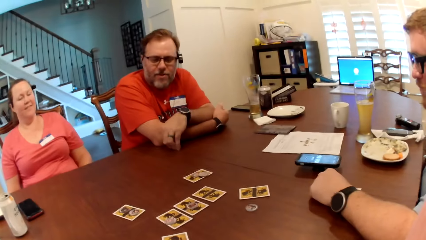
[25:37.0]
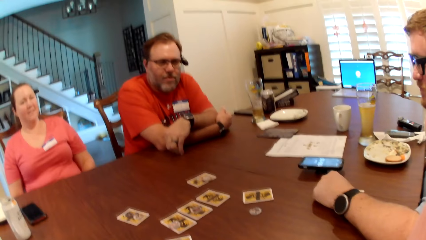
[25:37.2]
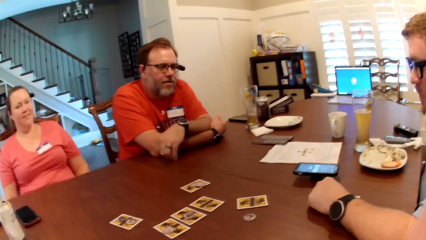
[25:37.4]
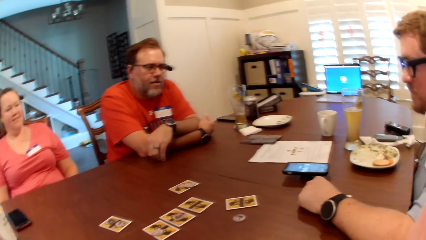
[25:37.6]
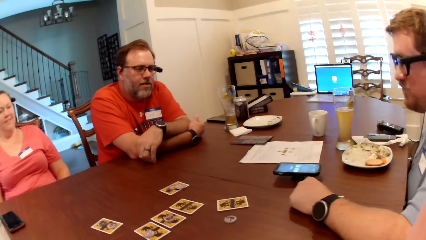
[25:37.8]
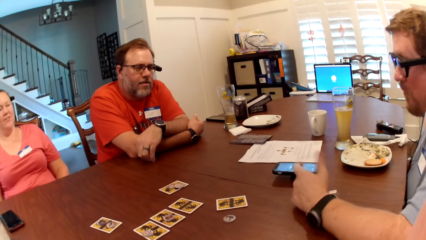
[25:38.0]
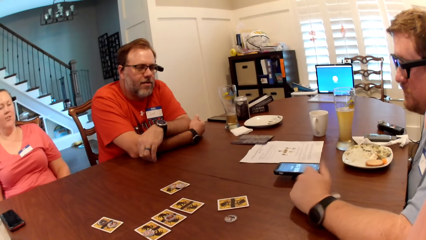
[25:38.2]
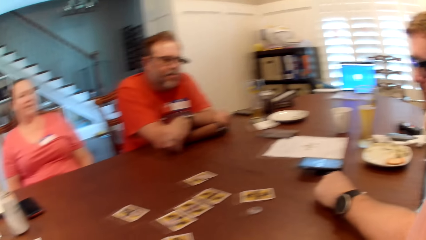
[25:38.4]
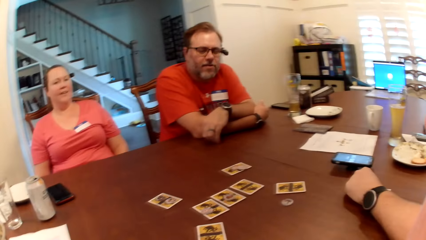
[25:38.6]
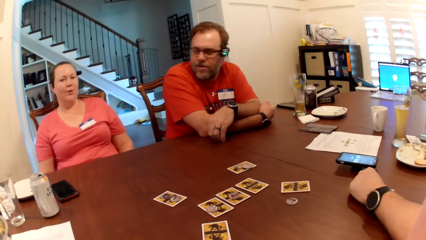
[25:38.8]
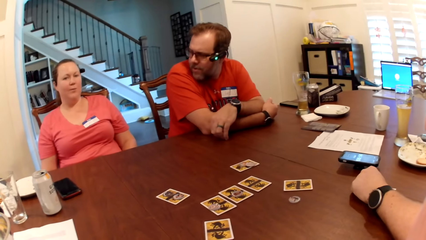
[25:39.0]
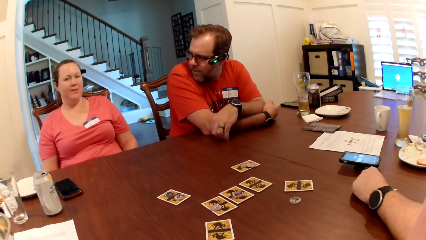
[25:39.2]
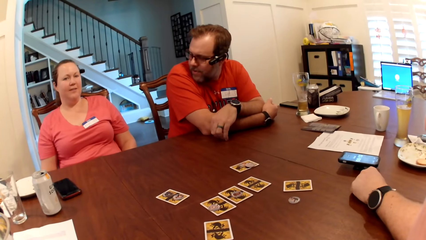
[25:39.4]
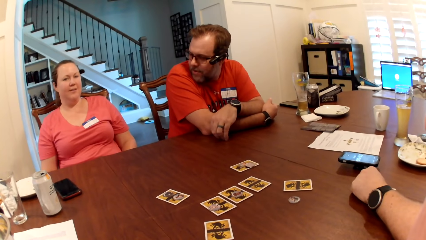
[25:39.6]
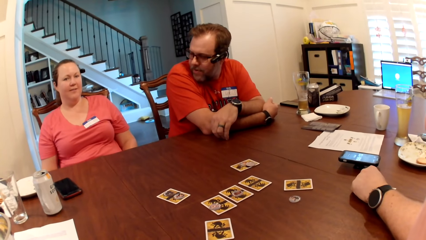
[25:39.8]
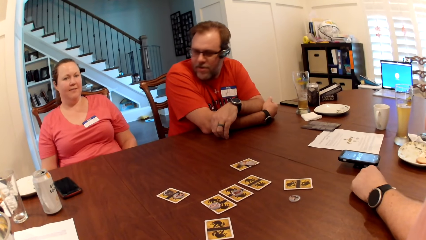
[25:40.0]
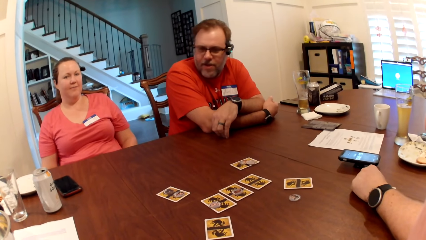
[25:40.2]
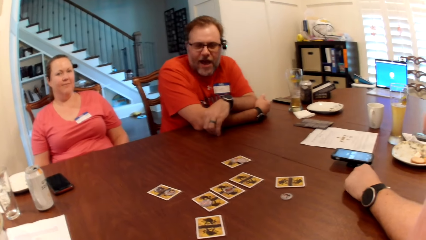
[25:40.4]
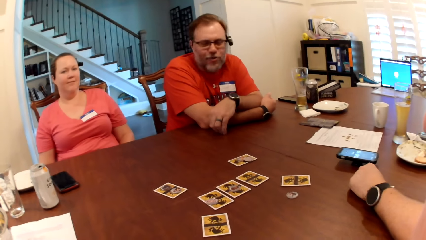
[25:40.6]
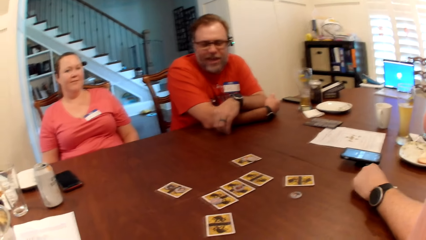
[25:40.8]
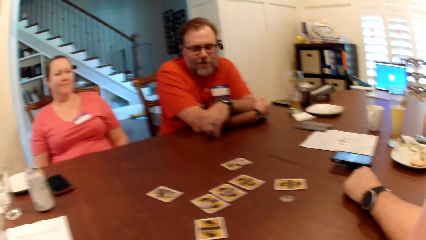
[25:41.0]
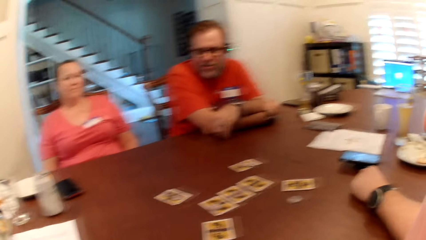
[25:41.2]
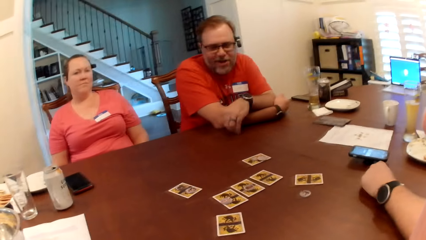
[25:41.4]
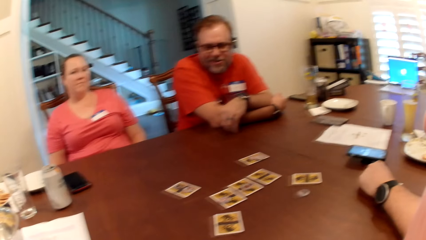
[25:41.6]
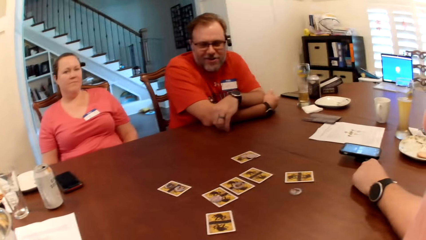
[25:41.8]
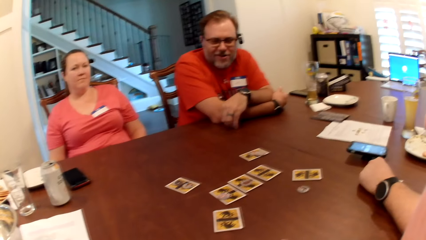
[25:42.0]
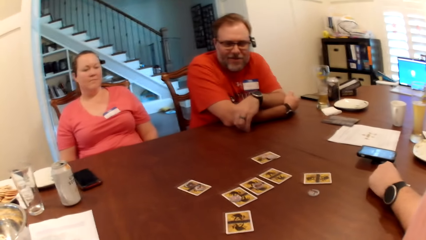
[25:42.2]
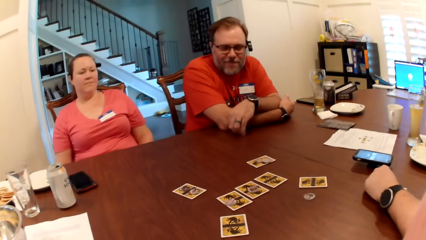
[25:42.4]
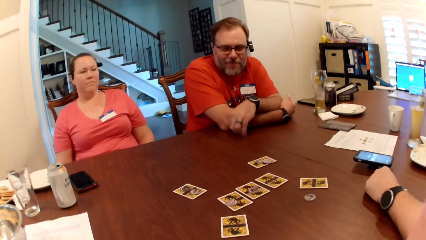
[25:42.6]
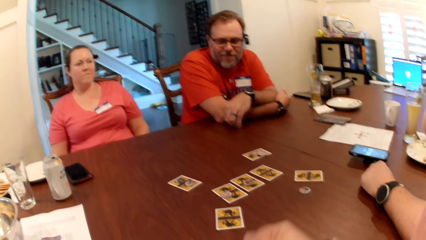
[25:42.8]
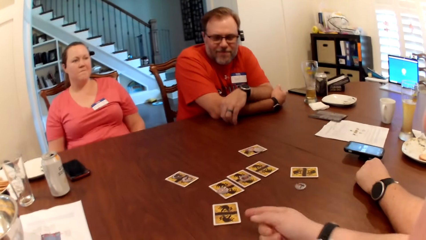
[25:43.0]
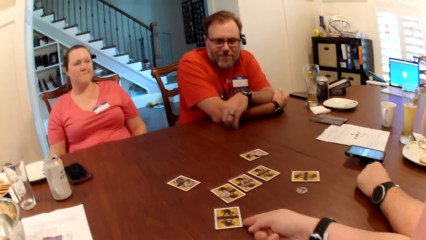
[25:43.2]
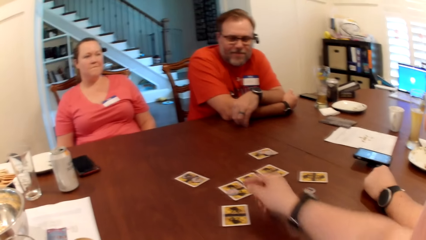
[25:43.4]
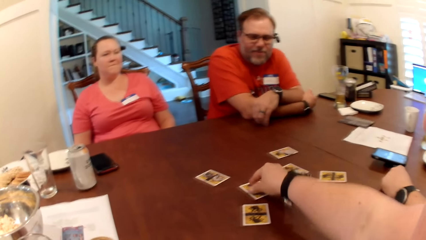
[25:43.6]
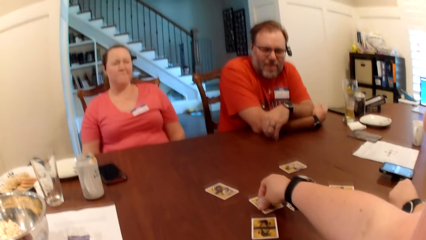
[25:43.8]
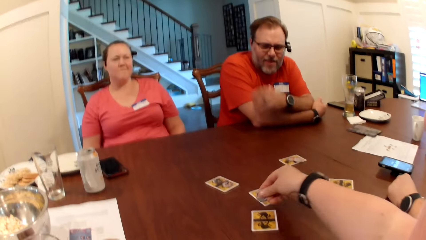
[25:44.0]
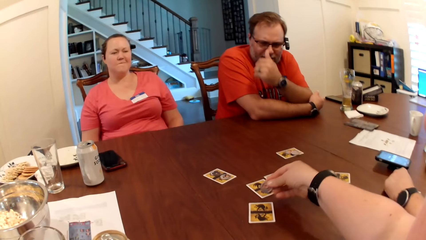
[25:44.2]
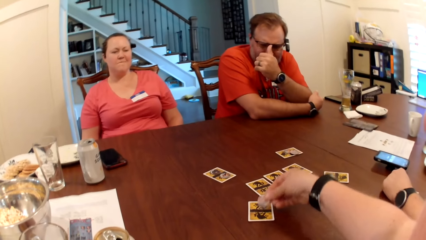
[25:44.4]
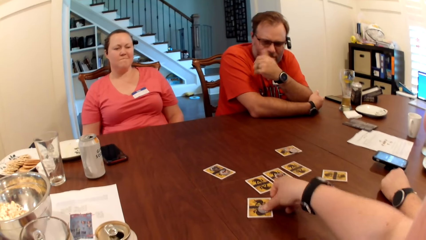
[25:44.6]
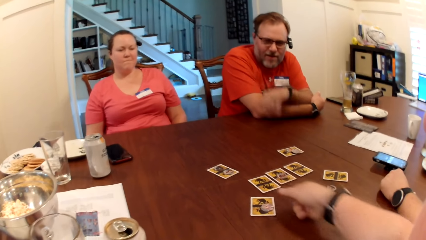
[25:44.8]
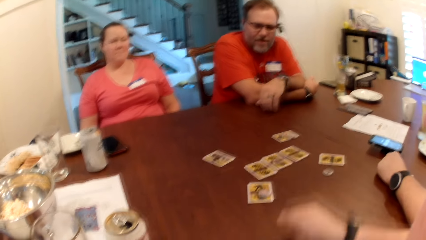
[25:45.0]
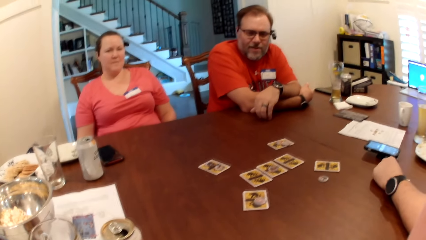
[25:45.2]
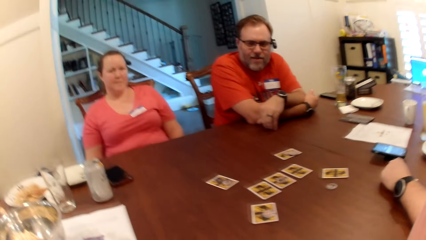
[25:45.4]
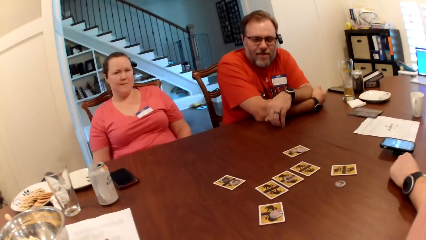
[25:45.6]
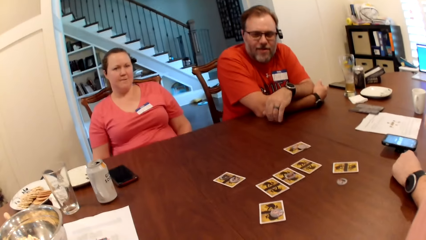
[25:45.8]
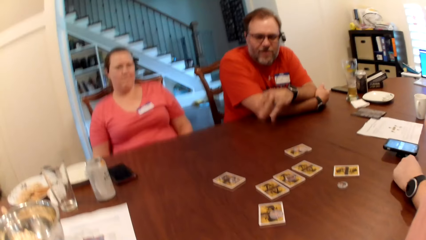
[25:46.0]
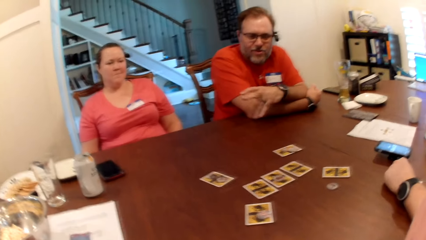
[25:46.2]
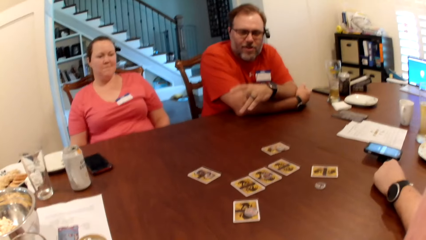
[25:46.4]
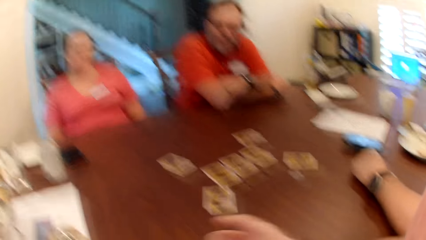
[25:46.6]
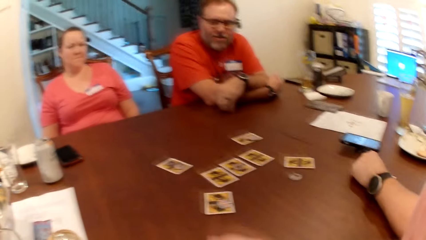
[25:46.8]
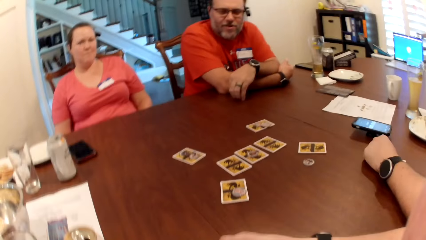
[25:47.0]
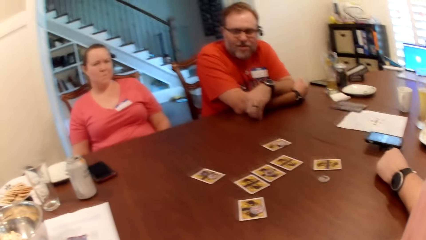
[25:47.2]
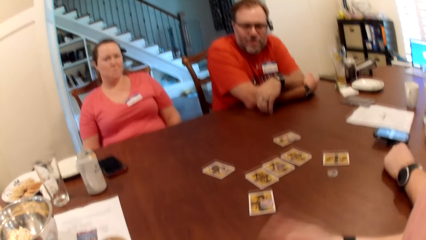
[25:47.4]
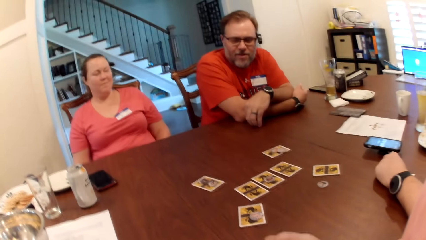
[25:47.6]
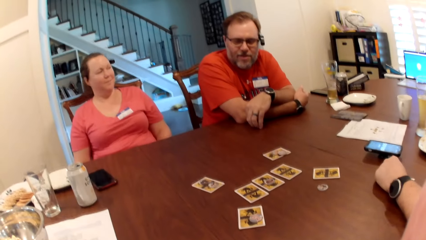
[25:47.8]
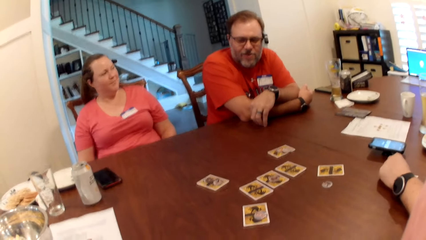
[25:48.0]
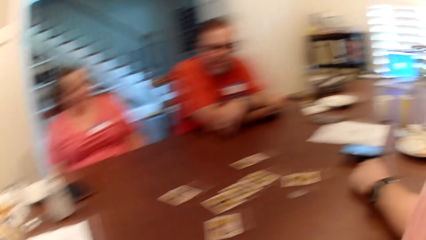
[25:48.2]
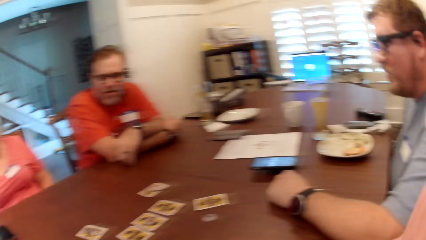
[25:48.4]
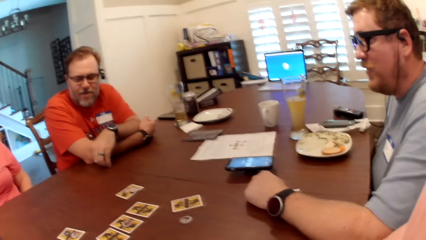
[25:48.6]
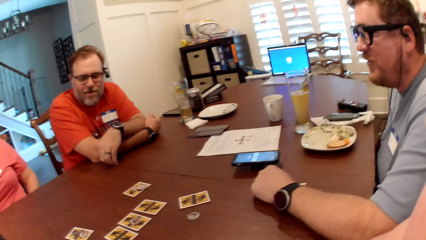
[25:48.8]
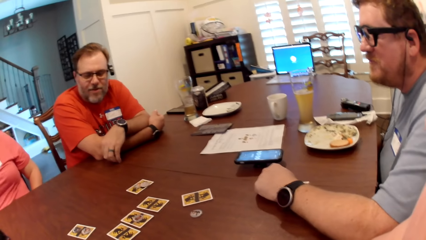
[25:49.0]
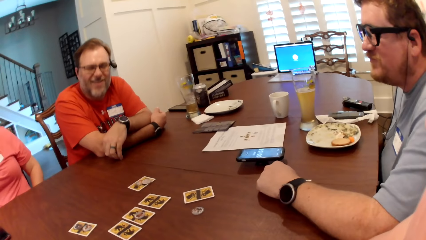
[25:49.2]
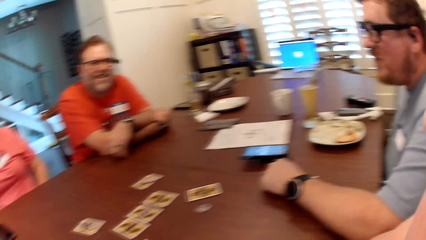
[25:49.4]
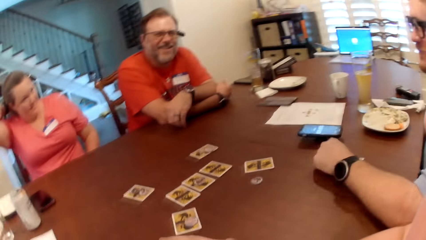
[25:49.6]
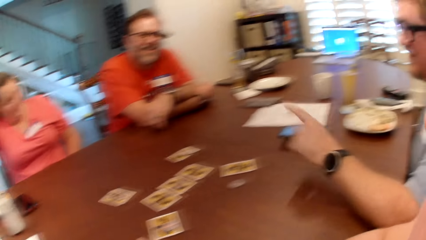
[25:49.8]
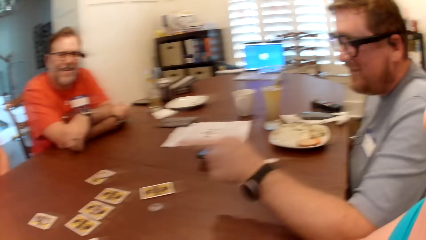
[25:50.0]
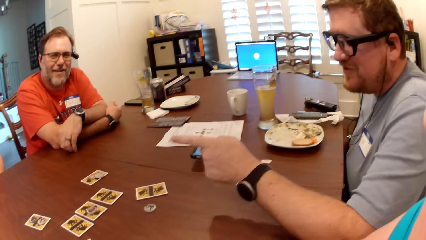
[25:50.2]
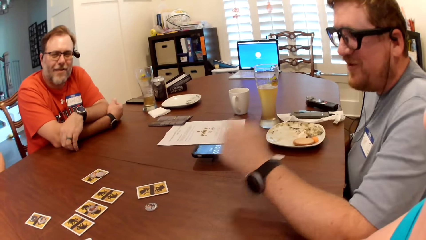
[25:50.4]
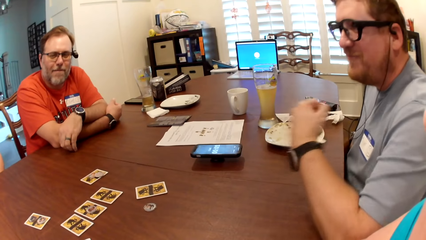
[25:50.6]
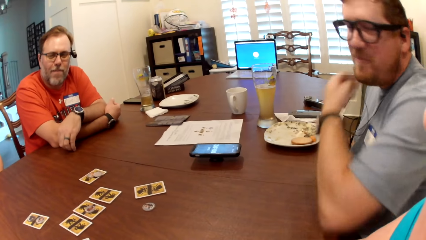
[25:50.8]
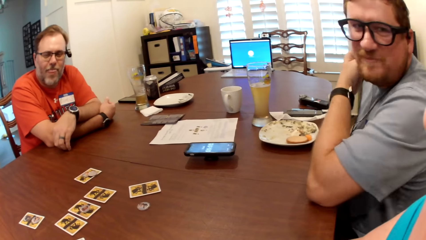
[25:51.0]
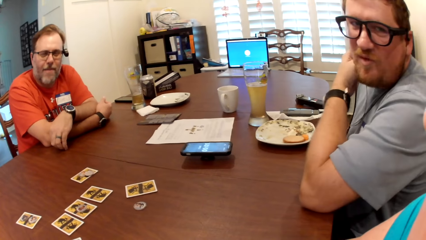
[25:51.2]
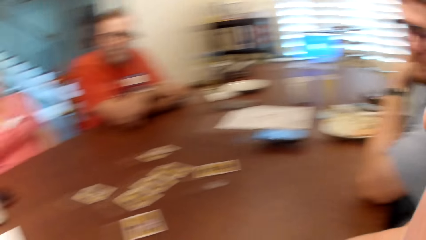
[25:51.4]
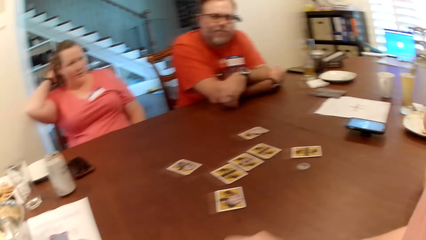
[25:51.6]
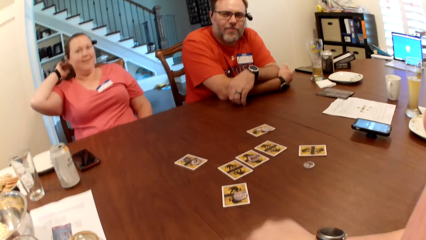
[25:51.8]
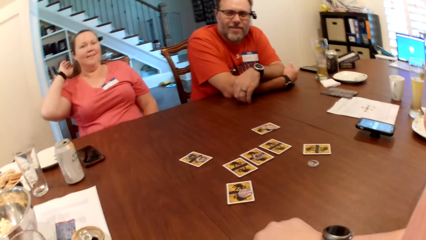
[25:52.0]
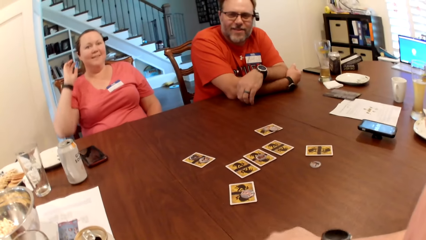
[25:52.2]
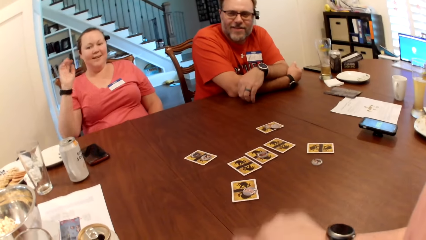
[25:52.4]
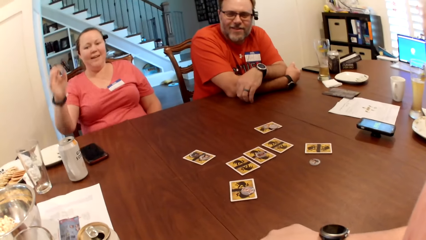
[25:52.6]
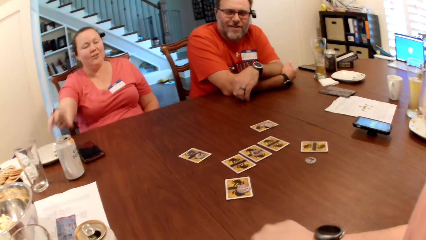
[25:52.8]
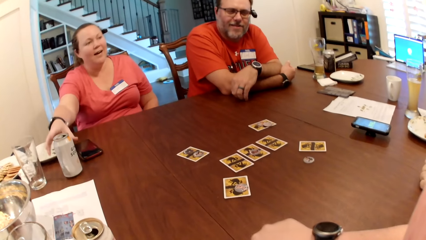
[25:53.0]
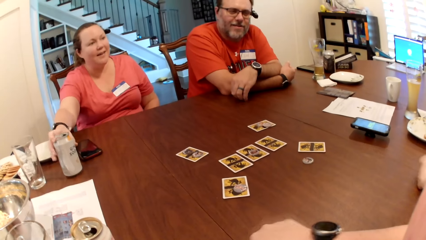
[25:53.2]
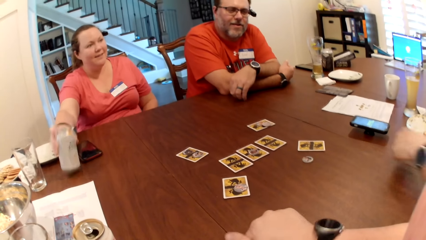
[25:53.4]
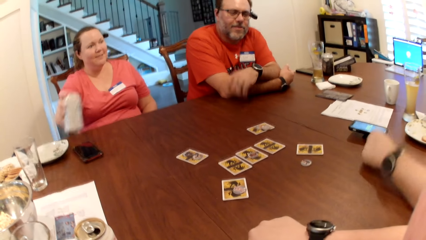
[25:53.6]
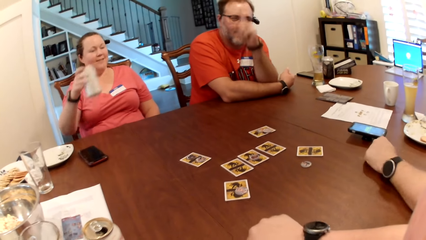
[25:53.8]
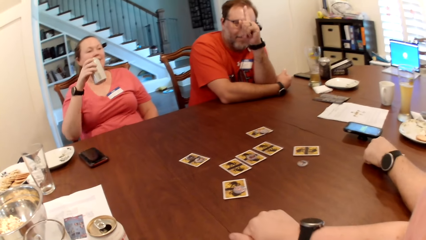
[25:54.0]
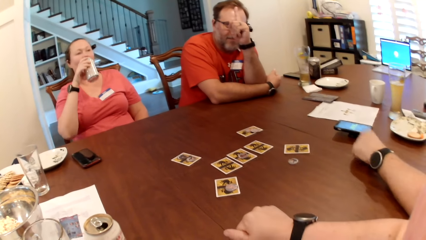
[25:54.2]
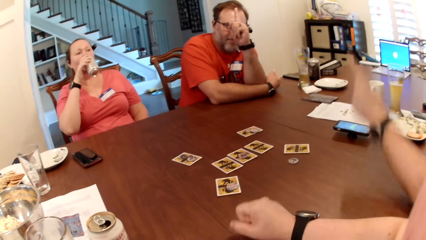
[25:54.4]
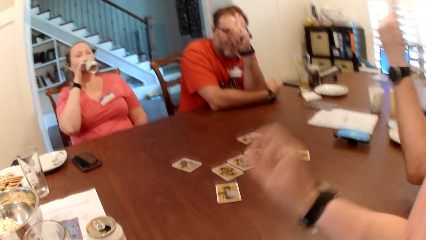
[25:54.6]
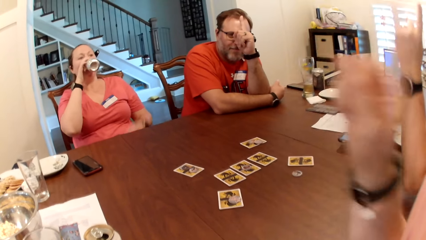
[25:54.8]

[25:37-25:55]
The camera wearer picks the token on the table from a card with her right hand. A man adjusts his eye glasses with his left hand. The camera wearer drops the token on the card with her right hand. She taps on the table with her hand. A woman picks the canned drink from the table with her right hand.
